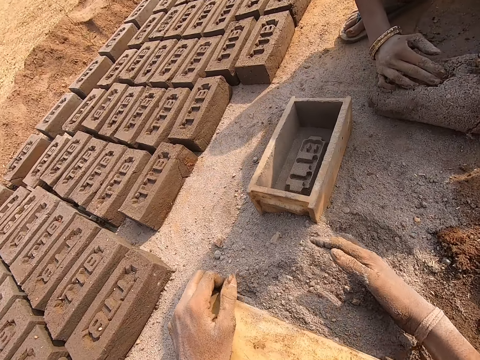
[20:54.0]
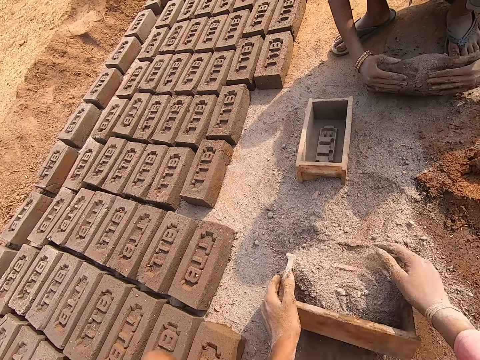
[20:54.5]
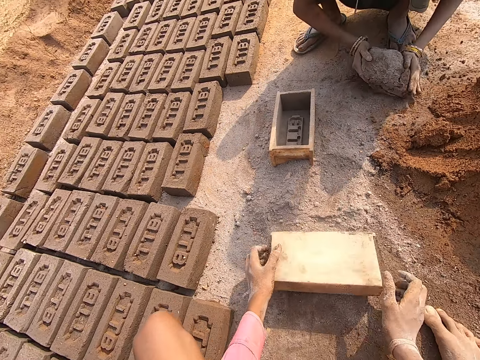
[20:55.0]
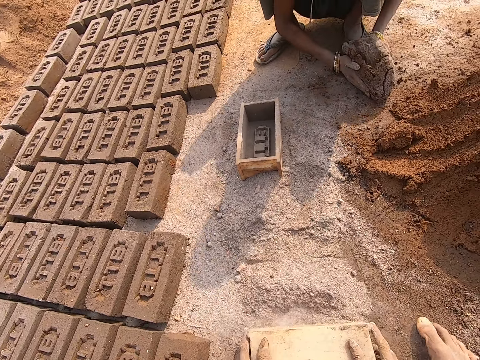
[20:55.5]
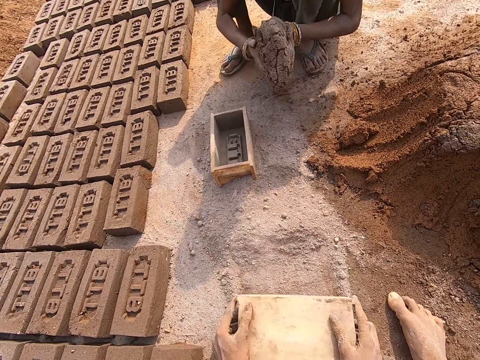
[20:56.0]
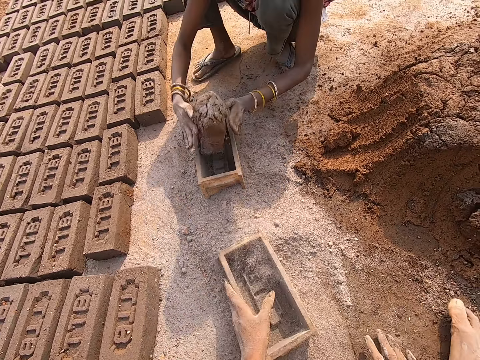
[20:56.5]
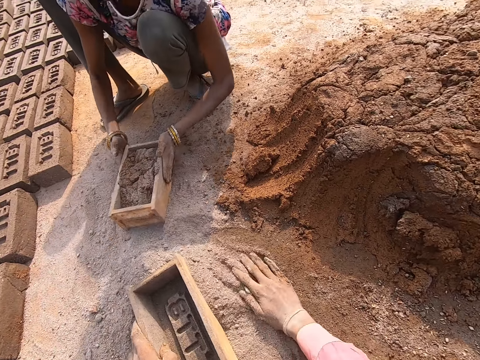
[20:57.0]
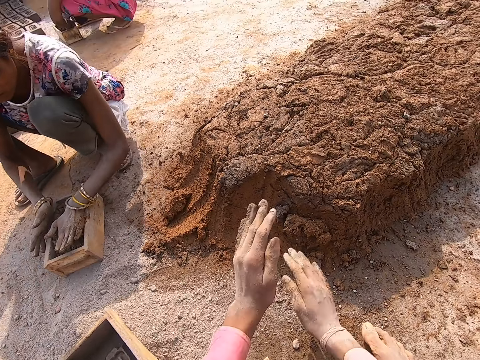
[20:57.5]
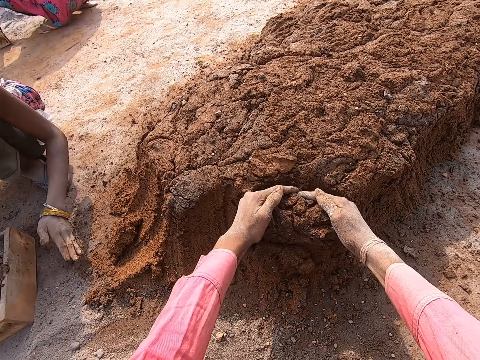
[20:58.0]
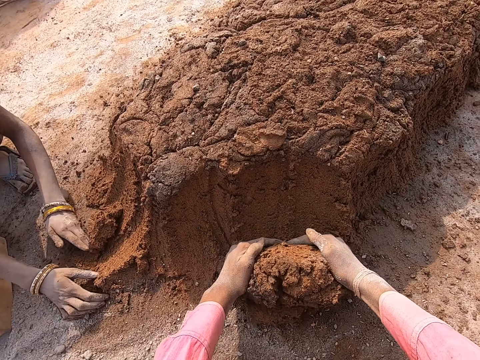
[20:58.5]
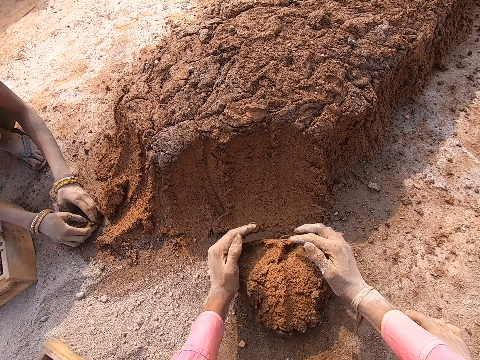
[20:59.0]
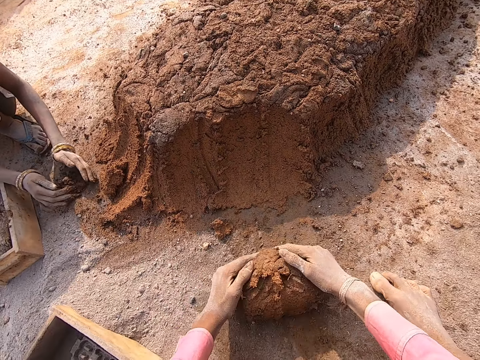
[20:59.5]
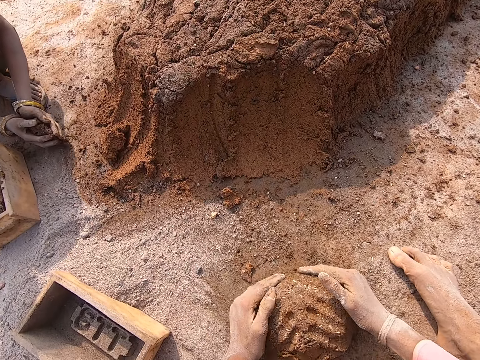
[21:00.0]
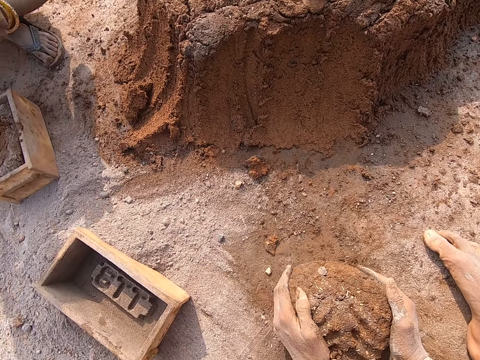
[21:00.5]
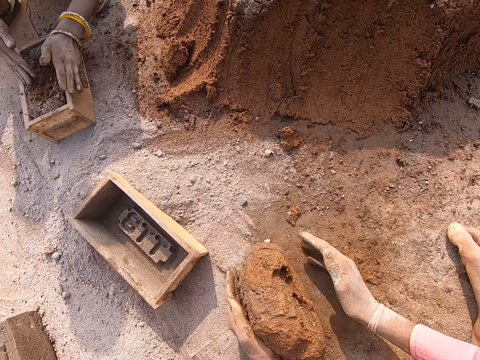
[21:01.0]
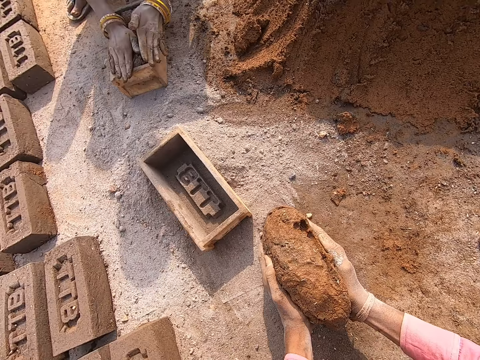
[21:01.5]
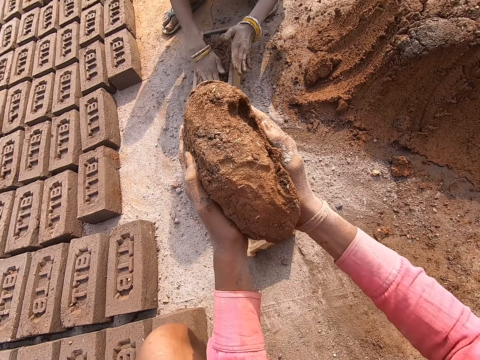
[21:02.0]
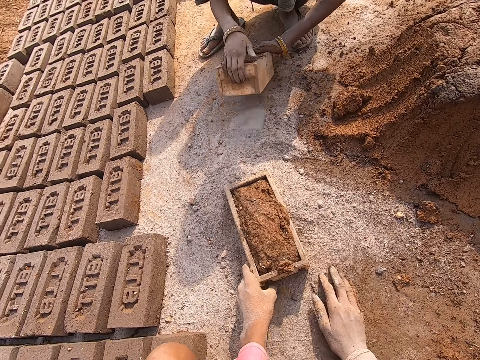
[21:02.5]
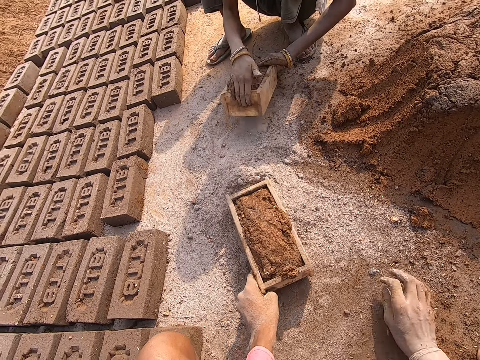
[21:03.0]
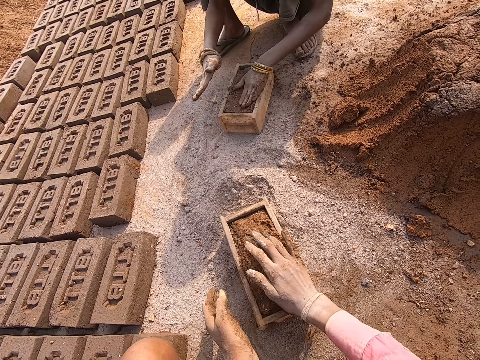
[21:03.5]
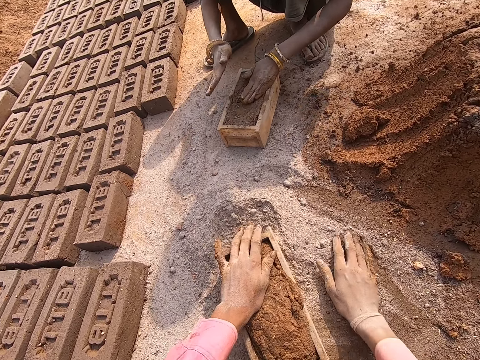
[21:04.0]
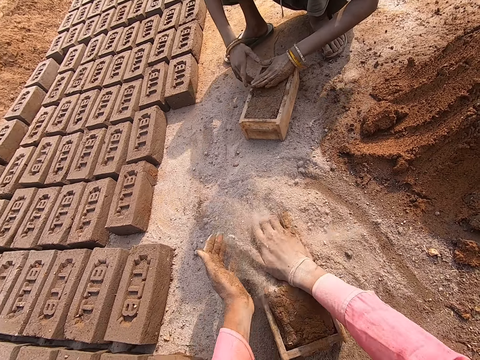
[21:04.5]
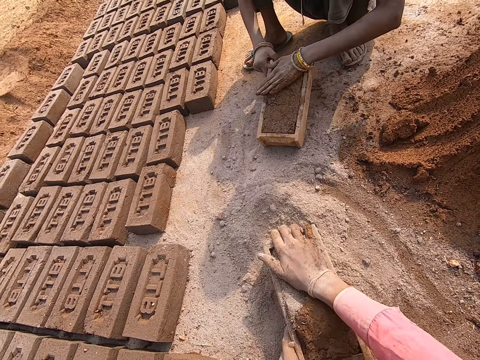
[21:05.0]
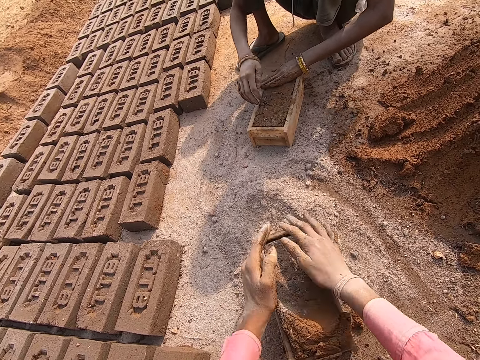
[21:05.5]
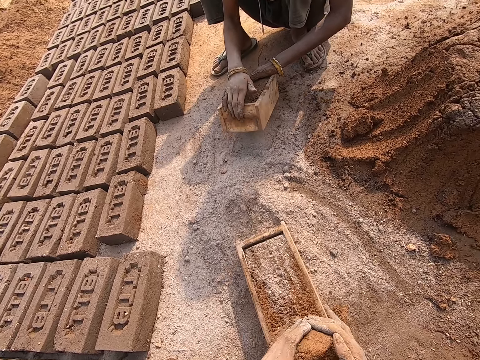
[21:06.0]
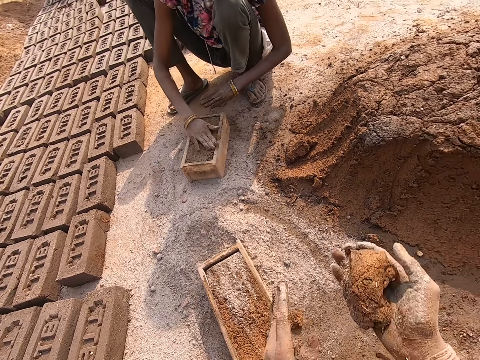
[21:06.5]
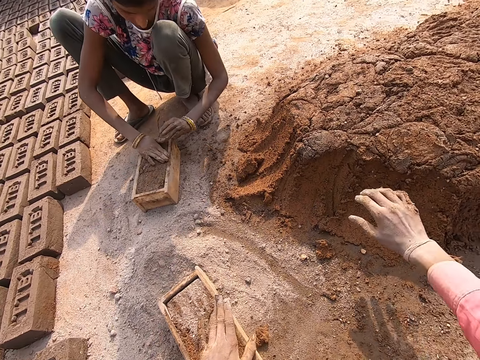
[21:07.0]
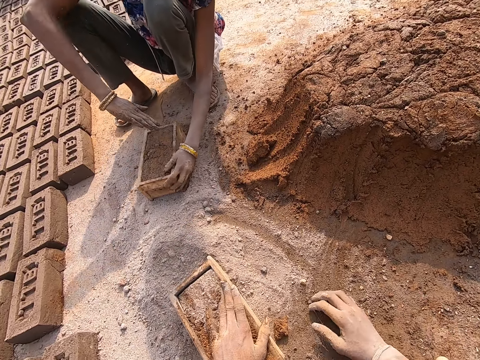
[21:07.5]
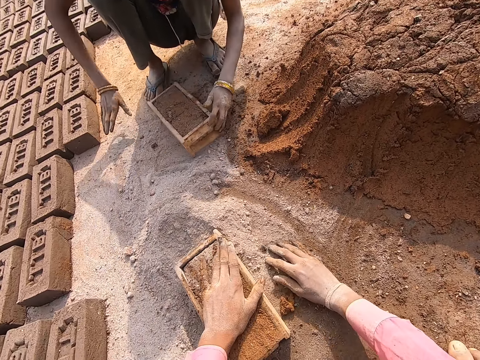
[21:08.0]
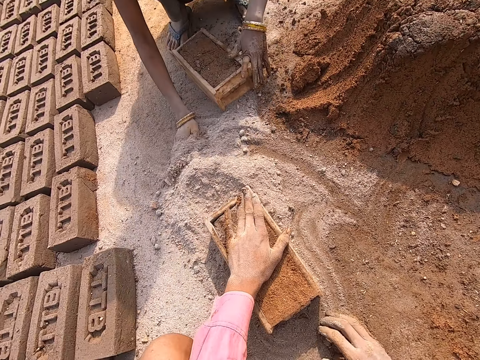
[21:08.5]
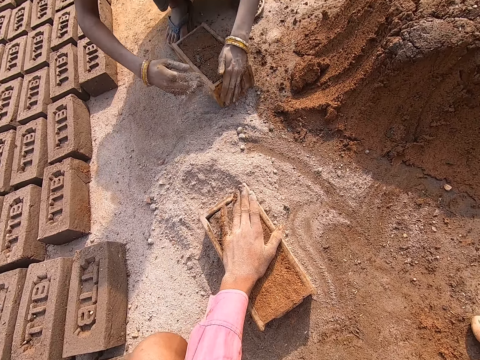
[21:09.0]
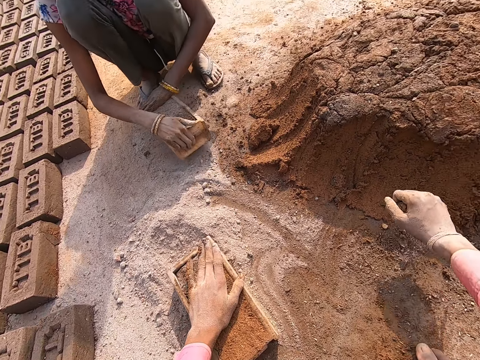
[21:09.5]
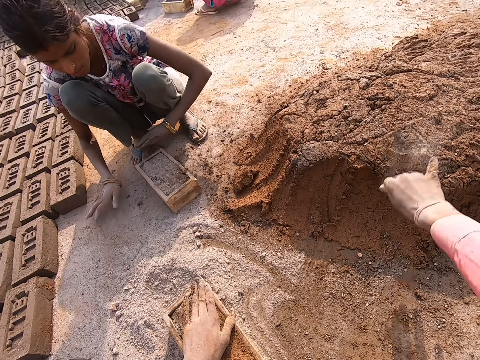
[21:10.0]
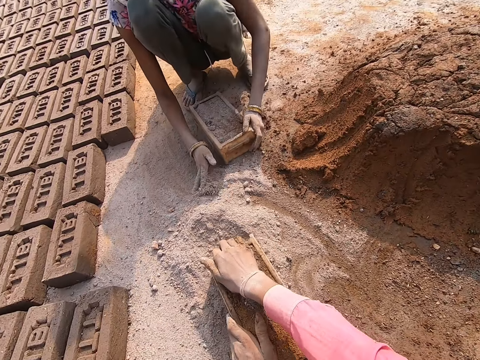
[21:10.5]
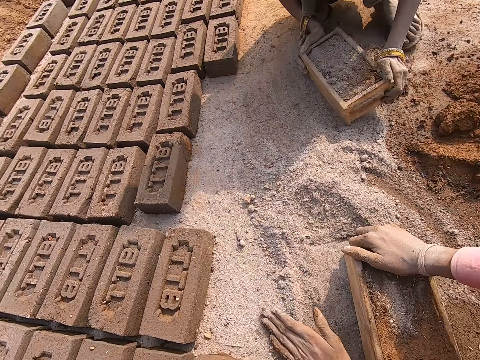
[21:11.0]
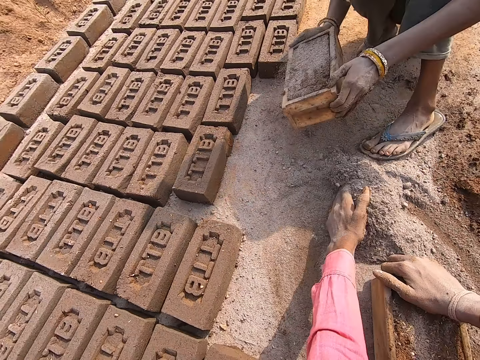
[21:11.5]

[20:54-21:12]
The camera wearer places the brick moulder down. A person throws mortar in the brick mold. The camera wearer puts soil in the moulder. They pour sand from the brick mold. They push the sand with the brick mold. They move the soil on the ground. The person takes the mortar from a heap of mortar. The camera wearer turns the brick mold. They spread dry sand on the ground. They move the soil on the ground again. They take part of the mortar from the heap of mortar. The person puts the mortar in a brick mold. The camera wearer rolls the mortar. The person taps on the mortar. The camera wearer lifts the mortar, throws the mortar in the brick mold. The person spreads the dry sand on the mortar. The camera wearer moves the right hand. They squeeze the mud in the moulder. They put the dry sand on the mortar in the brick mold, pull the brick mold. They shake the moulder. They adjust the mortar in the brick mold, remove extra mortar from the brick mold, throw the mortar on the heap of mortar, collect pieces of the mortar from the ground. The person lifts the brick mold. The camera wearer throws the mortar on the heap of mortar. They gather dry sand.

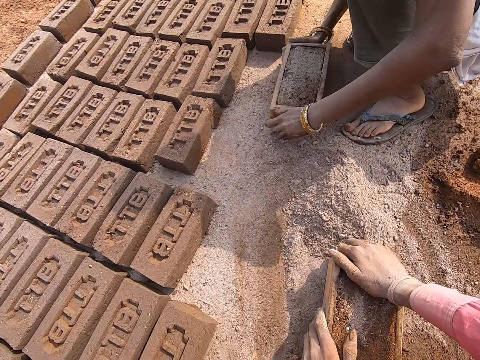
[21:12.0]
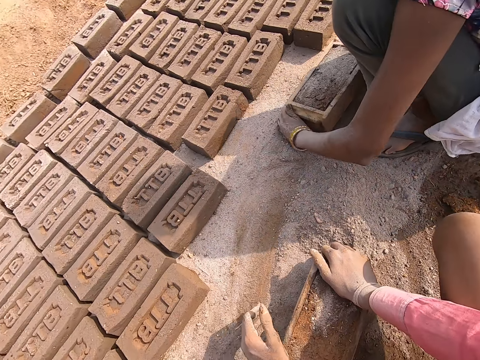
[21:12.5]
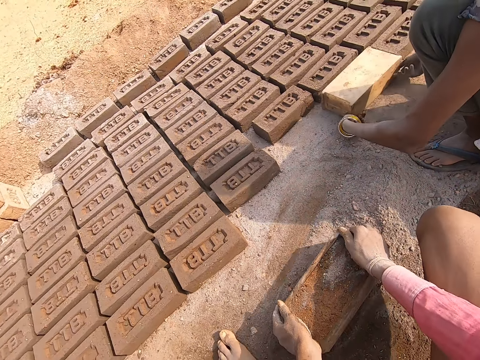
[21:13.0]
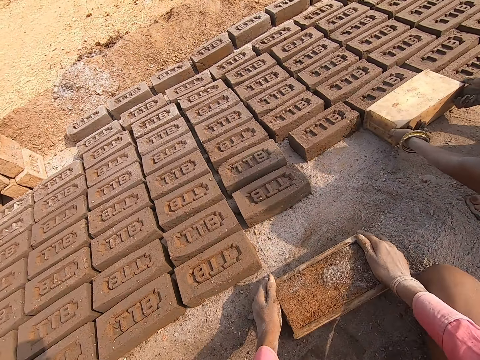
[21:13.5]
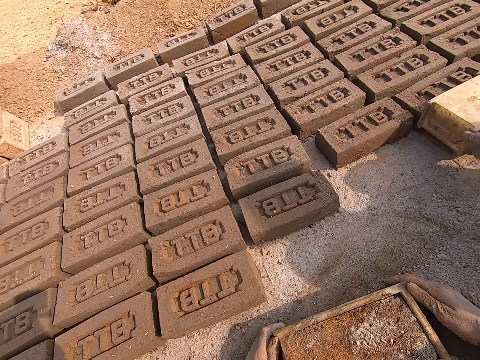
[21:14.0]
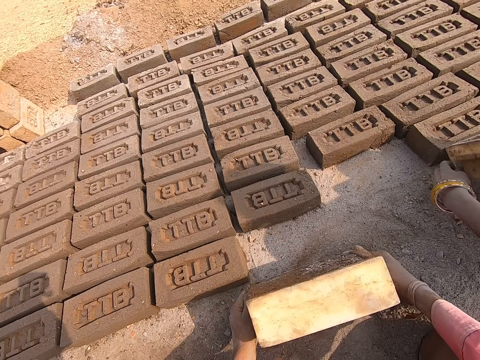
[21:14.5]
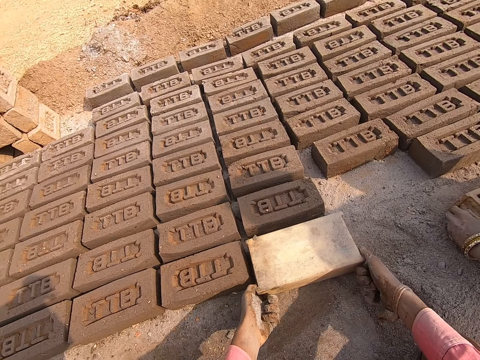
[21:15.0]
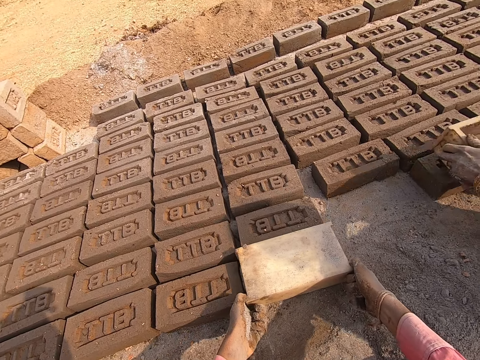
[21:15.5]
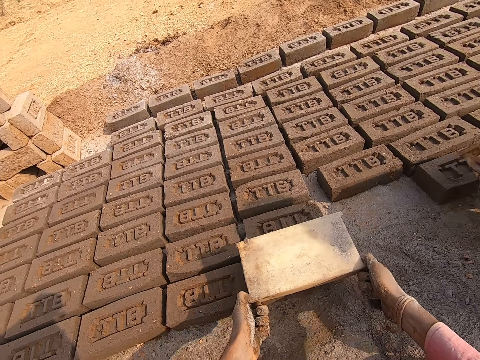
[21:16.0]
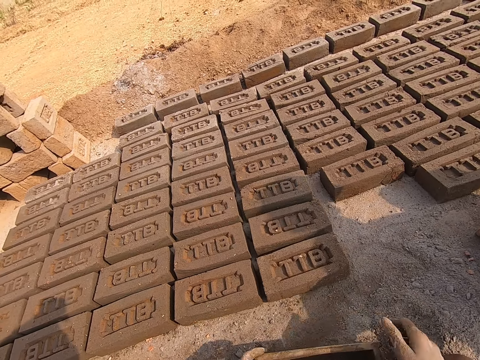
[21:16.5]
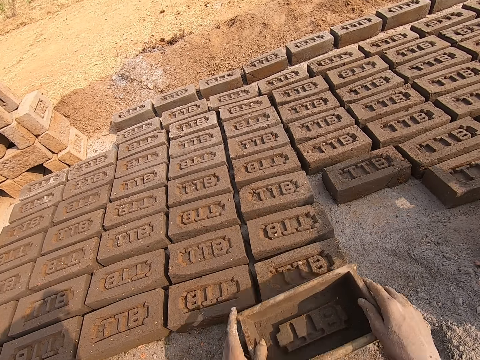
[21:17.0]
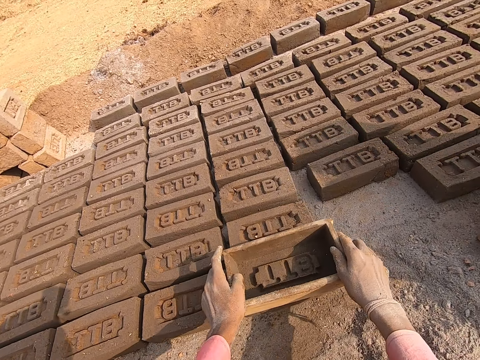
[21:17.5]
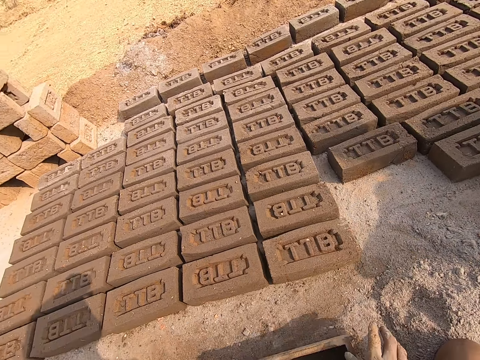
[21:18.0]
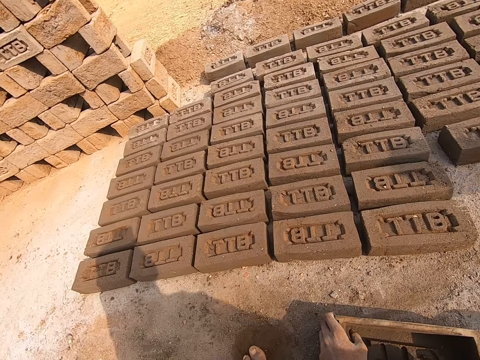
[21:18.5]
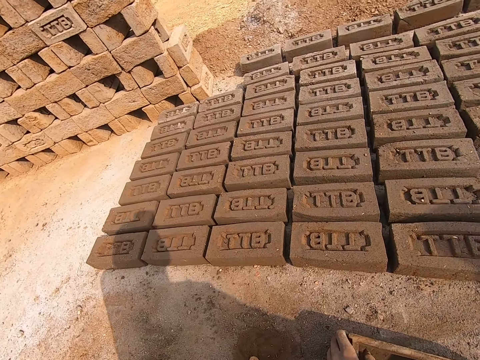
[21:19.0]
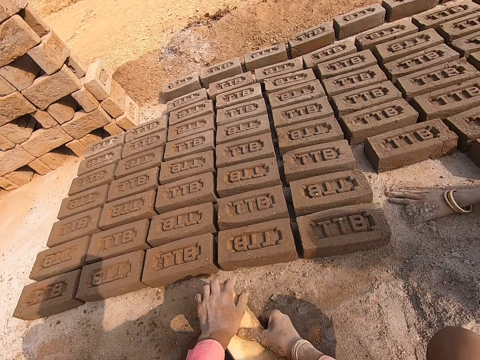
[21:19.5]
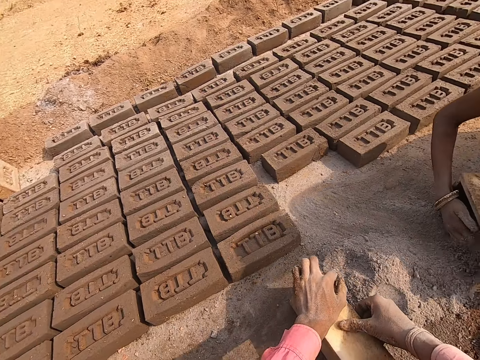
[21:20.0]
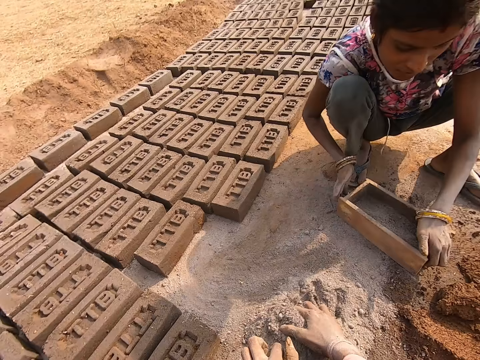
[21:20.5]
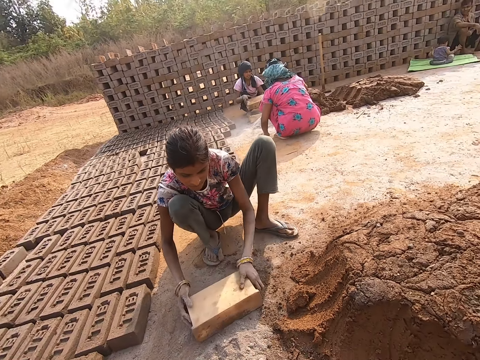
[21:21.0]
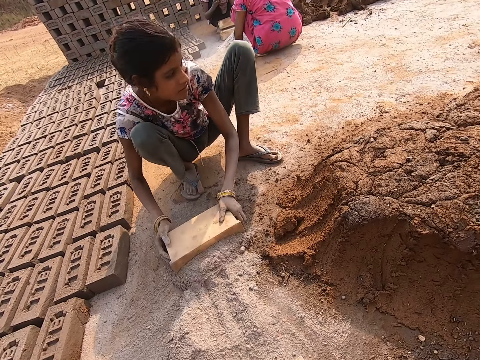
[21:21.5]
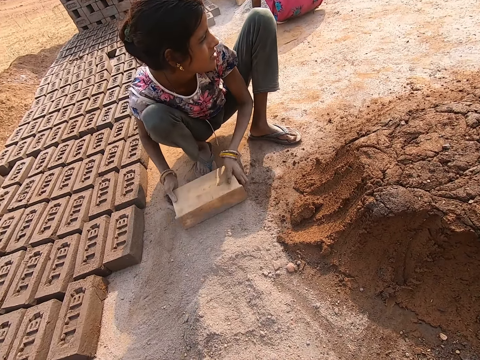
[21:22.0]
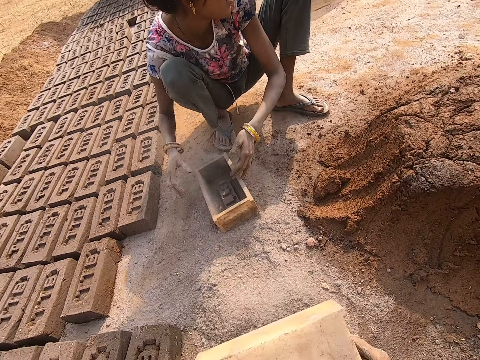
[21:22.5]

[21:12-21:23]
A person turns a brick mold. The camera wearer holds the moulder. The person pulls the brick mold. The camera wearer lifts the brick mold. The person taps on the brick. The camera wearer turns down the moulder. They remove the moulder from the brick. They pull the brick mold. The person pours dry sand from the brick. The camera wearer turns the brick mold. They move the moulder. They tap on the brick. They drop the brick mold on the ground. They put the dry sand in the brick mold. The person collects mortar from a heap of mortar, taps the brick mold on the ground.
